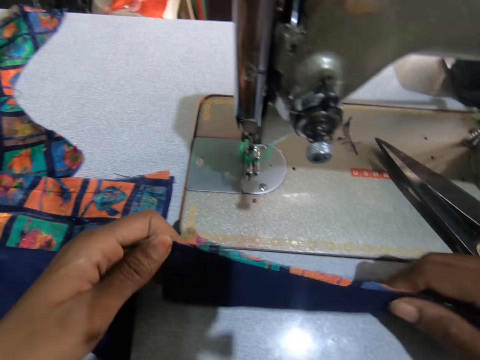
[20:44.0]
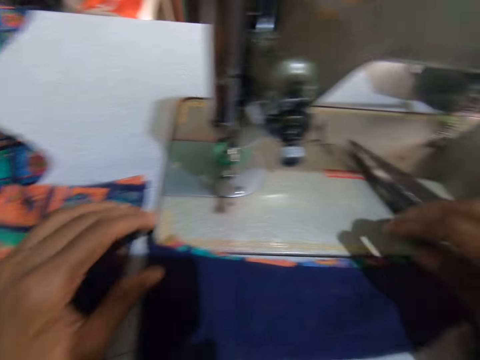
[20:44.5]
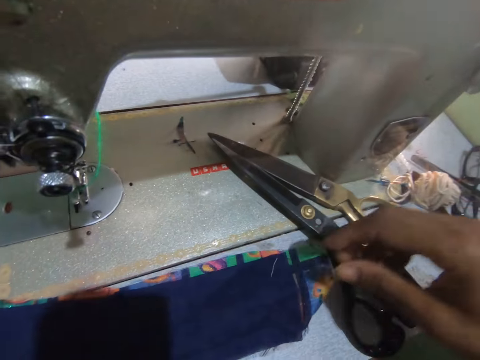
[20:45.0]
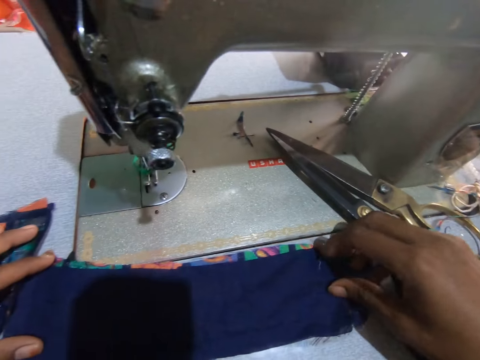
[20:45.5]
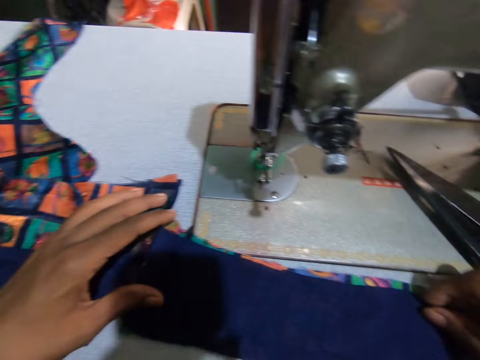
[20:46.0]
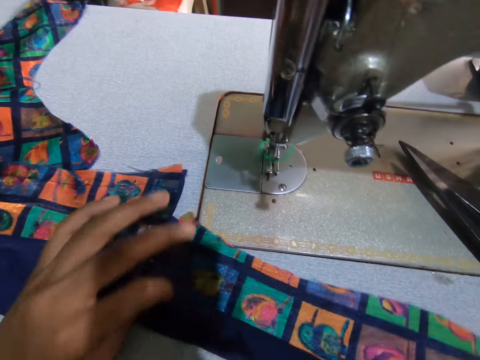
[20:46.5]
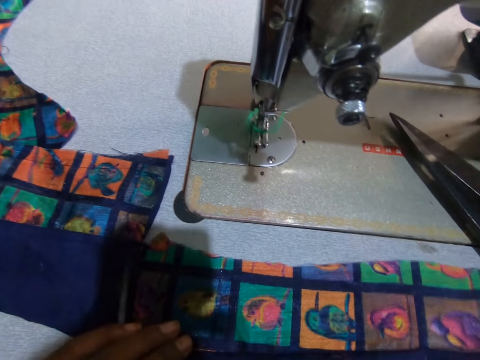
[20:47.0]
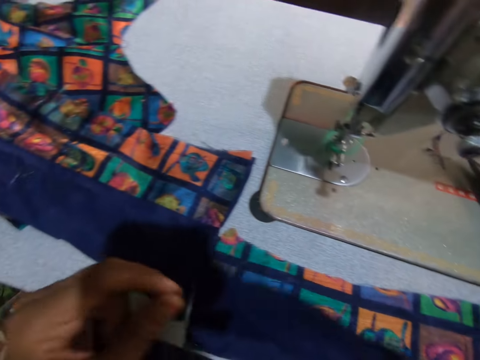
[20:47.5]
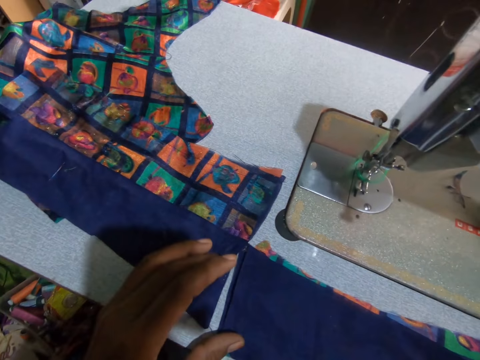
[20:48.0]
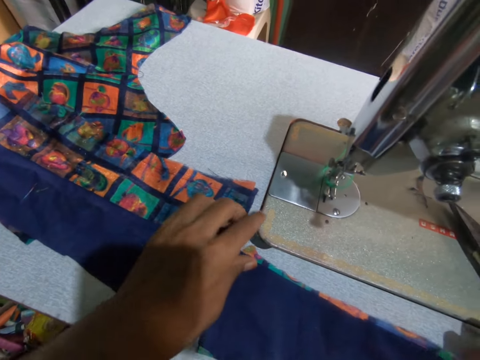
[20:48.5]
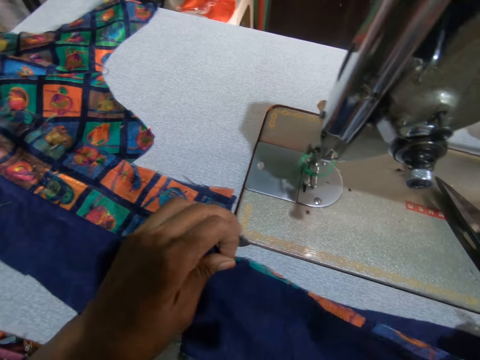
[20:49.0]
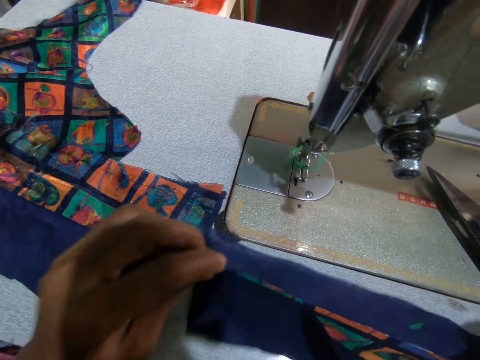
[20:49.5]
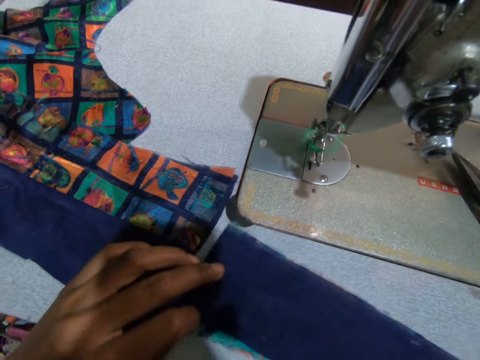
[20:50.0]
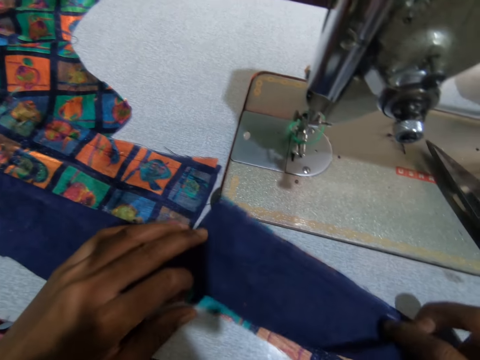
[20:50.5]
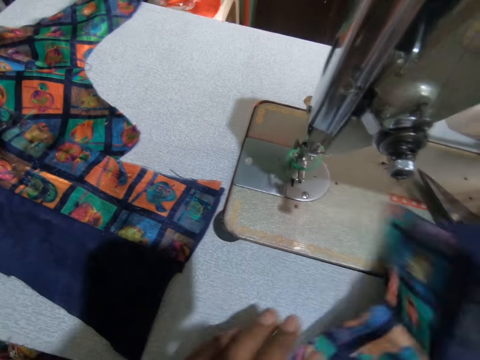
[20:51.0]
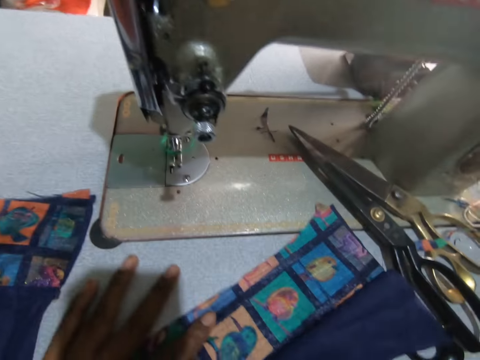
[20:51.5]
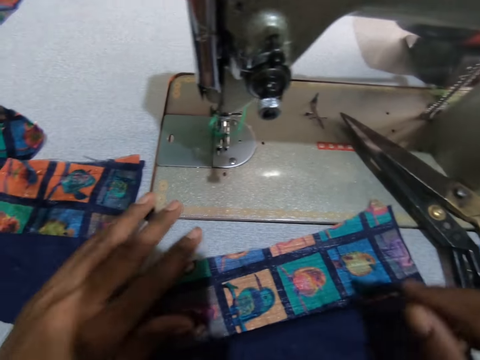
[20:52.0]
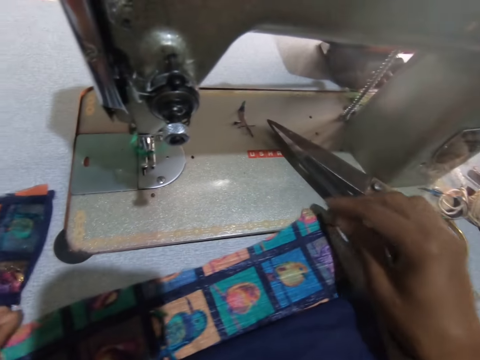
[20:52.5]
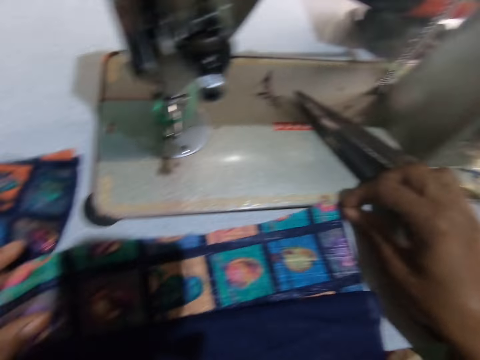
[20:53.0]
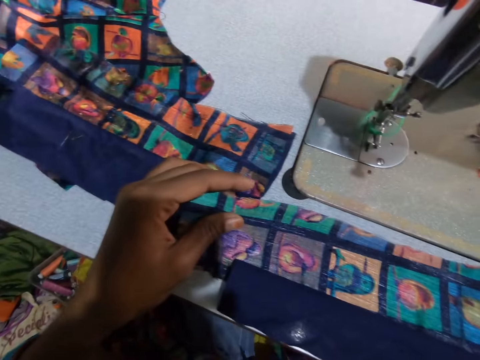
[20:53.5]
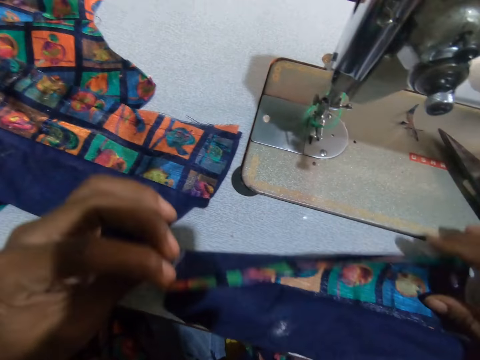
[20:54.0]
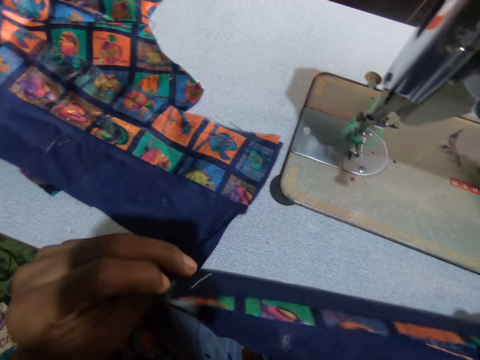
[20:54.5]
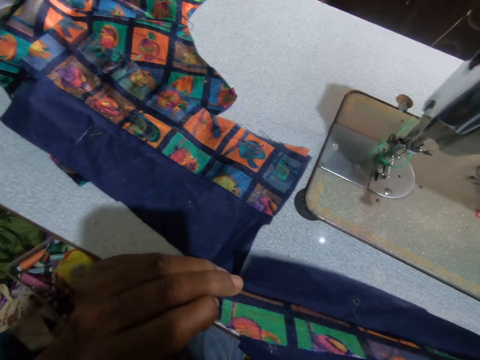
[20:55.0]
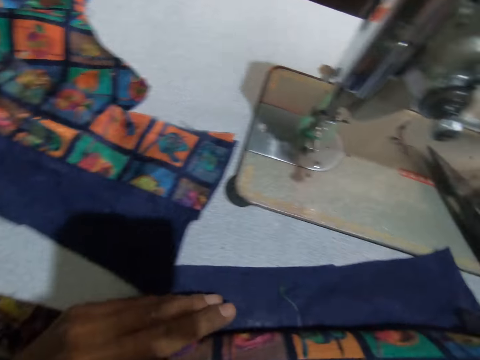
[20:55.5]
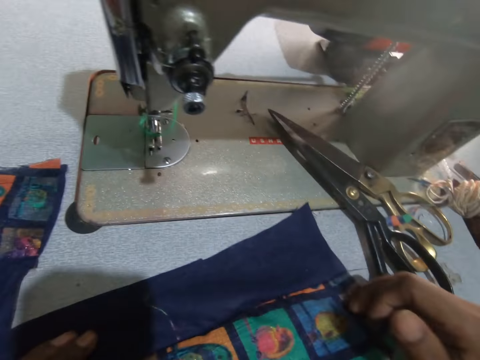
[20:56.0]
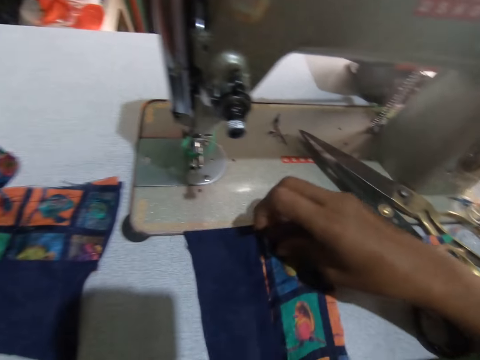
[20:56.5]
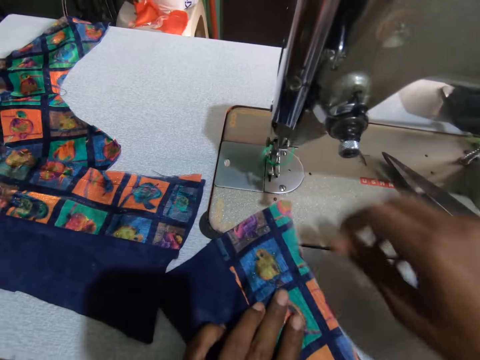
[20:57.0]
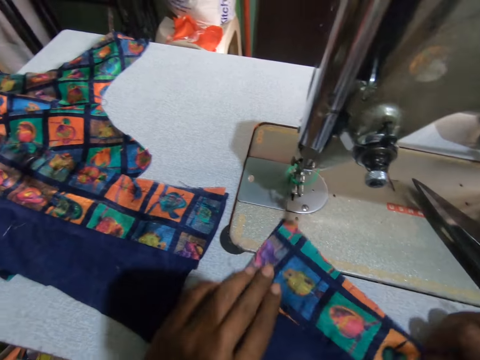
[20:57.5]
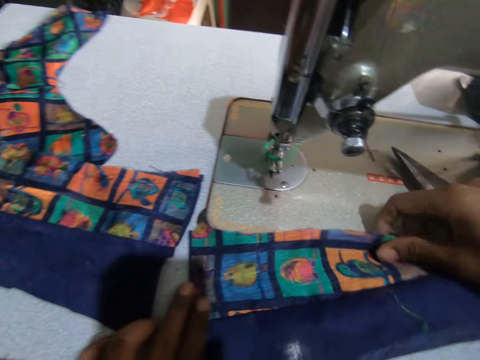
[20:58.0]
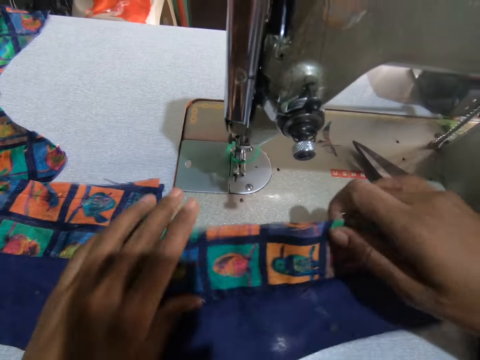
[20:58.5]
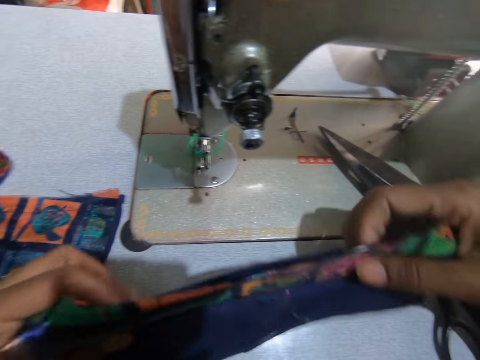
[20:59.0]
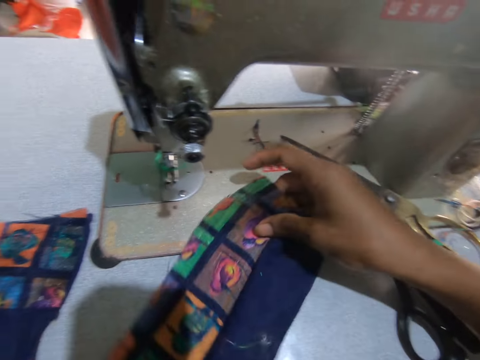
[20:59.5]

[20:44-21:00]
The camera wearer arranges the material. They turn the fabric on the table. They lift the fabric. They turn the fabric on the table. They move the fabric on the table.

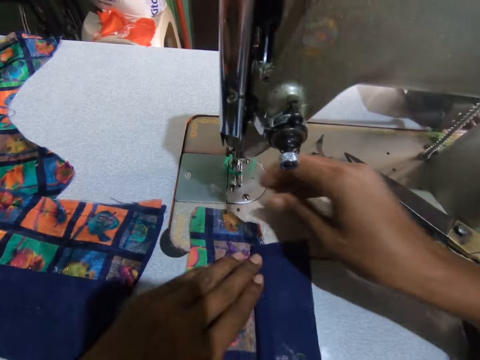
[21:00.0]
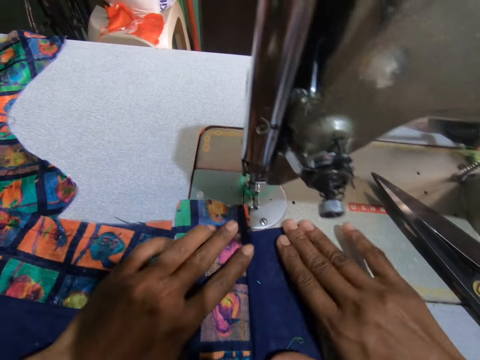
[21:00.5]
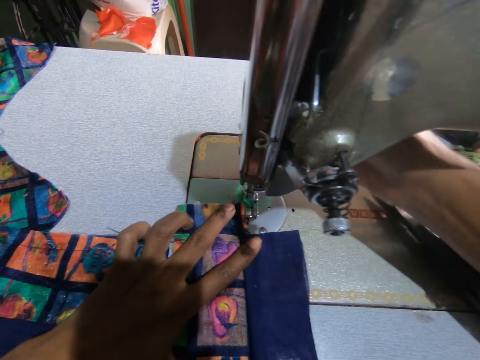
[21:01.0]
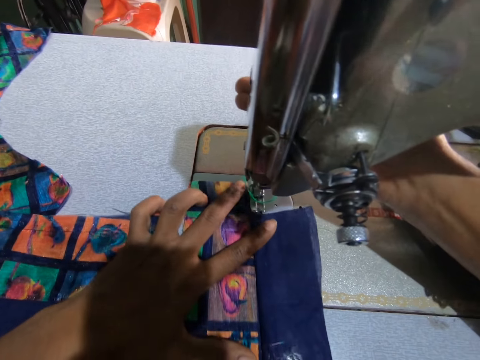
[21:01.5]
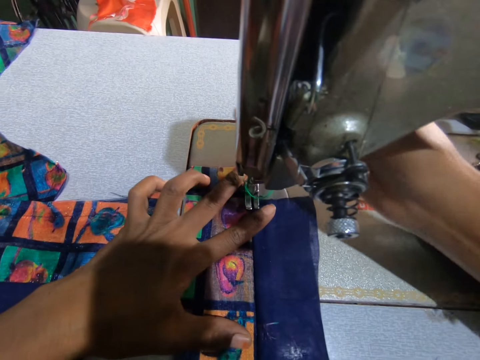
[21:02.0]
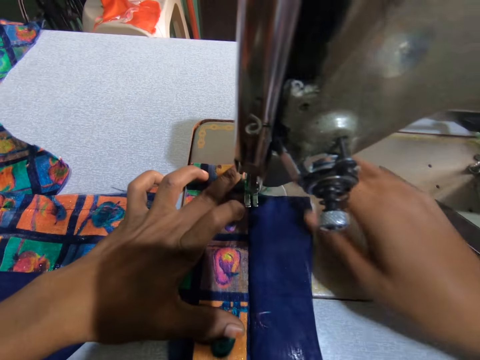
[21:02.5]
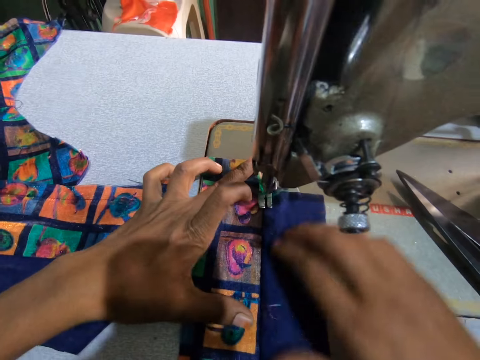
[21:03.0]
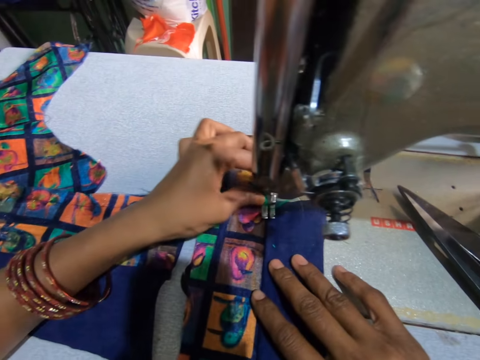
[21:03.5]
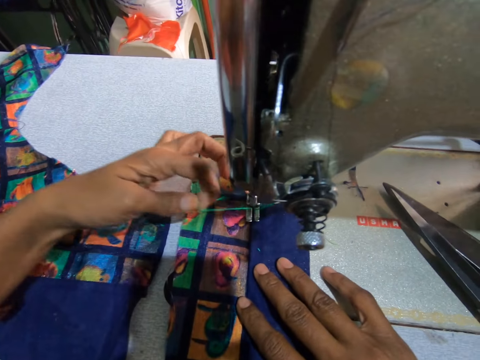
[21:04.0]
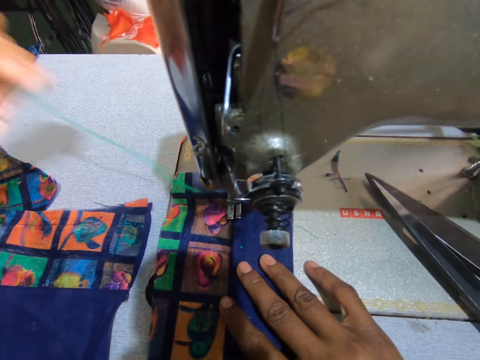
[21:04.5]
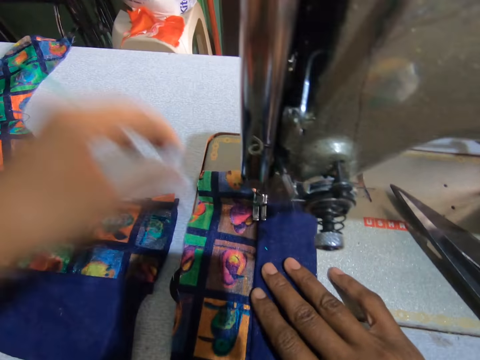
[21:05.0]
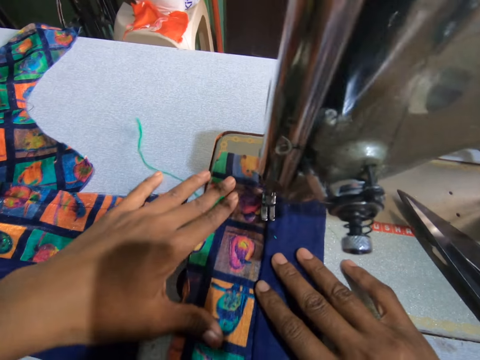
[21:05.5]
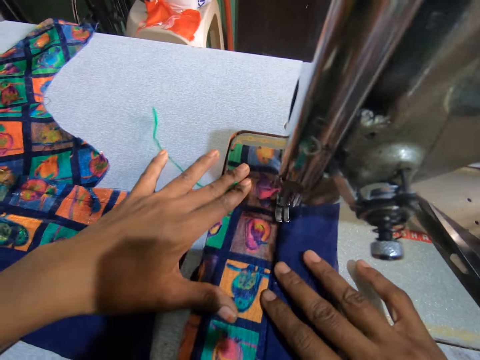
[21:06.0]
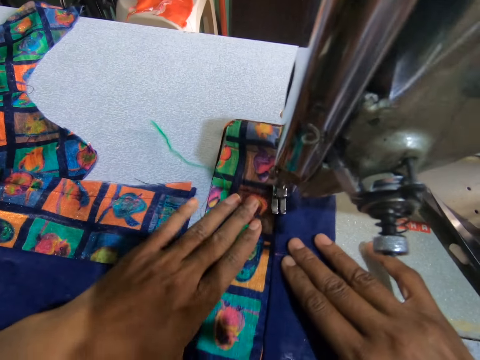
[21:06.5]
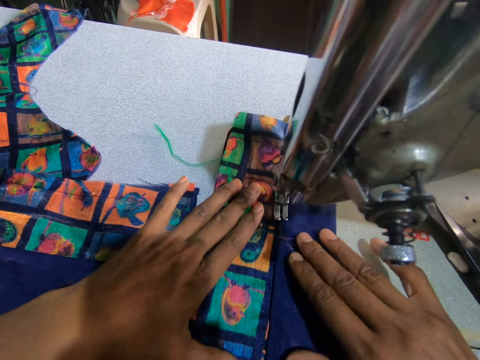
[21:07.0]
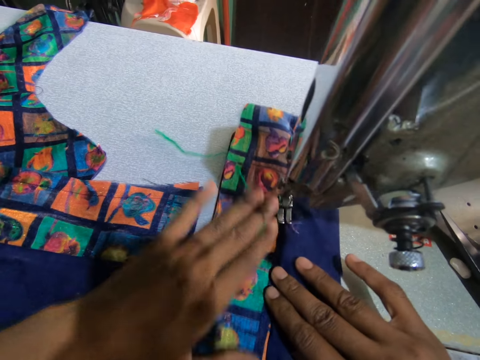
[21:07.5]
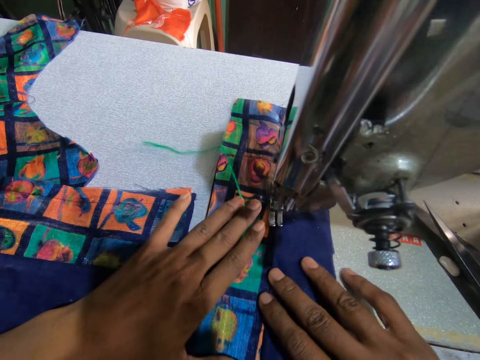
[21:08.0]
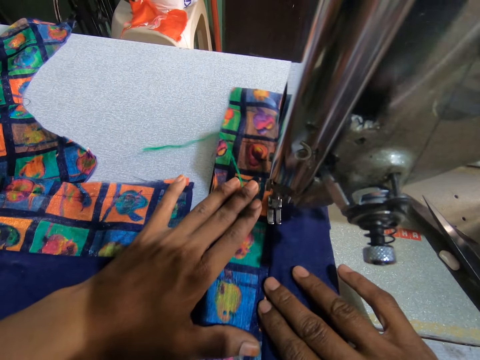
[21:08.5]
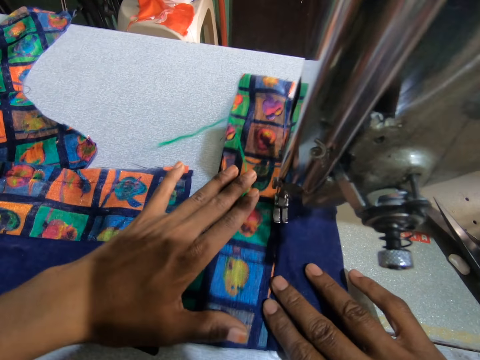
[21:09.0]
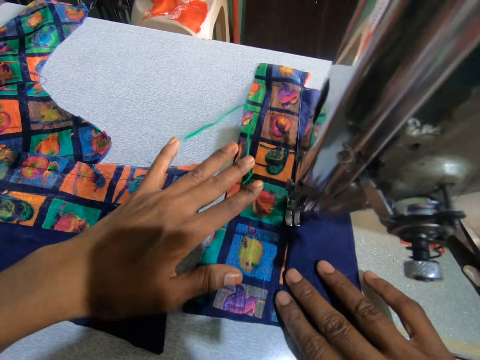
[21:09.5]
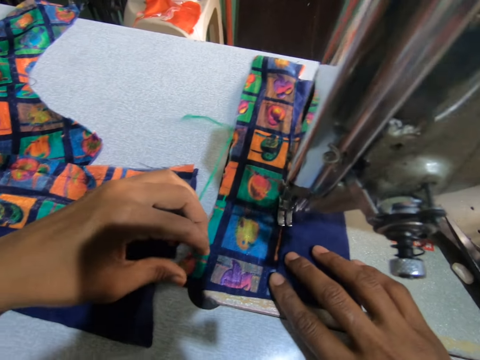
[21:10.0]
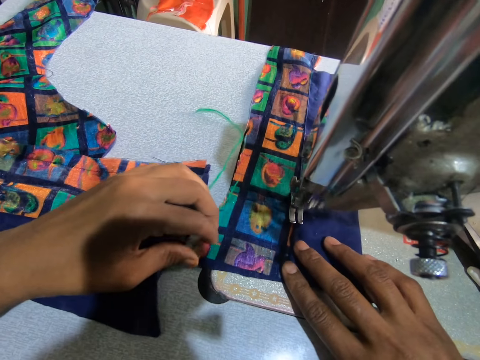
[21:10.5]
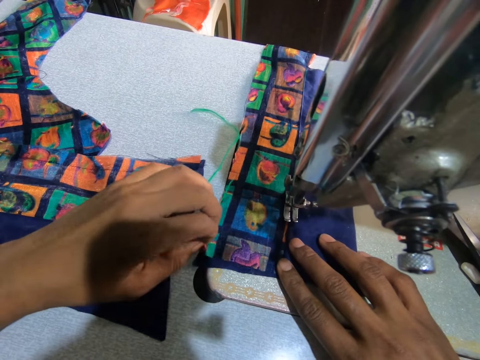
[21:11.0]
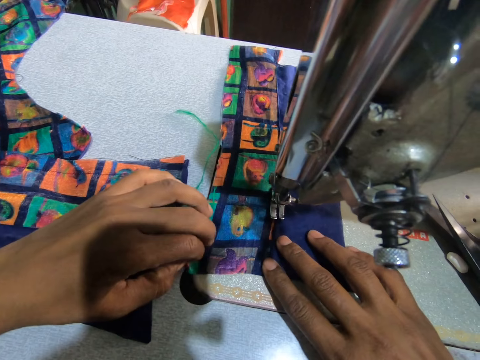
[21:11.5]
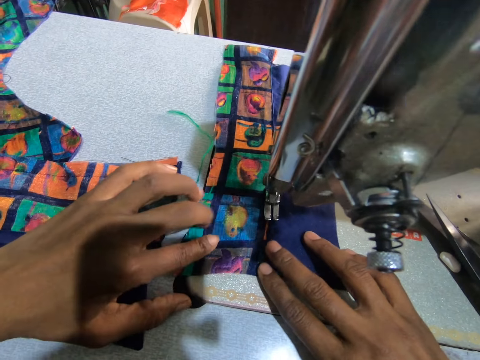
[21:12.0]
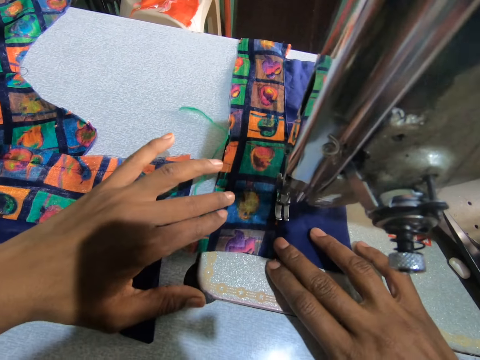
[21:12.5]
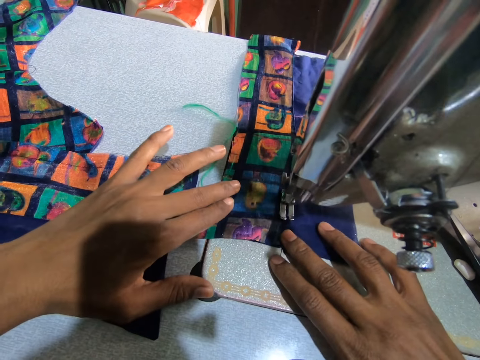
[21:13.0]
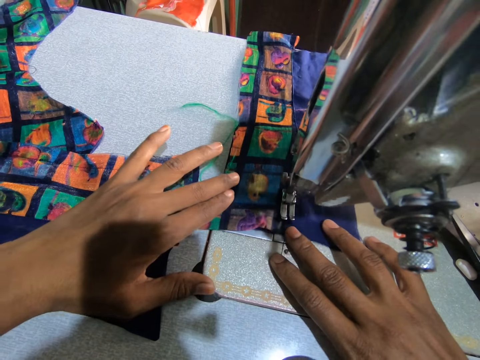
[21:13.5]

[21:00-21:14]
The camera wearer moves the fabric to the needle. They position the needle on the fabric. They sew the material. They remove the thread from the fabric. They sew the fabric. They move the fabric. They sew the fabric.
